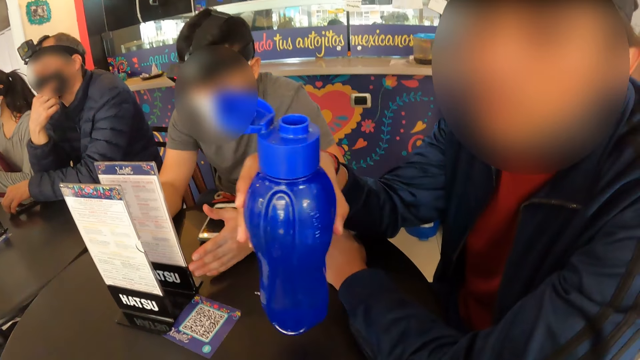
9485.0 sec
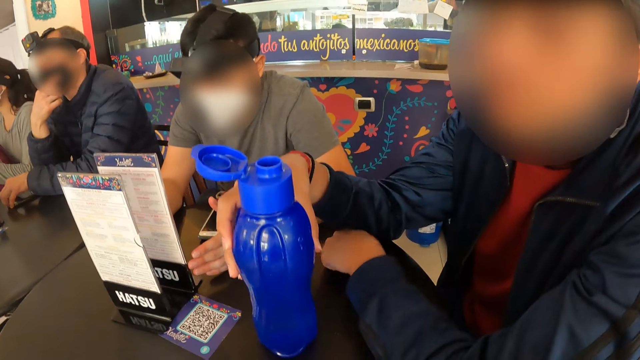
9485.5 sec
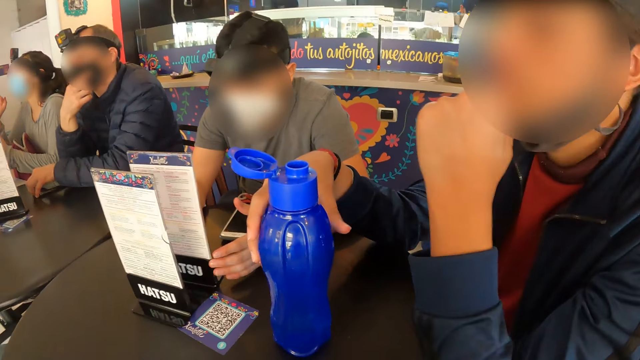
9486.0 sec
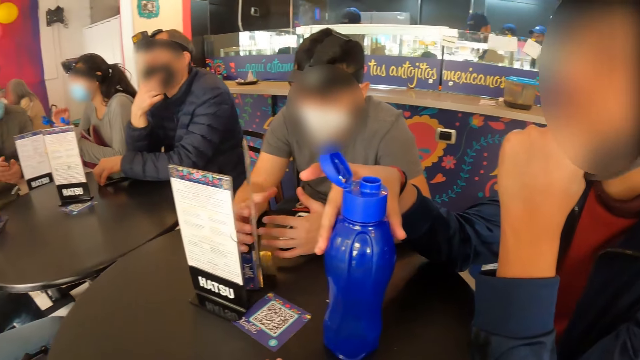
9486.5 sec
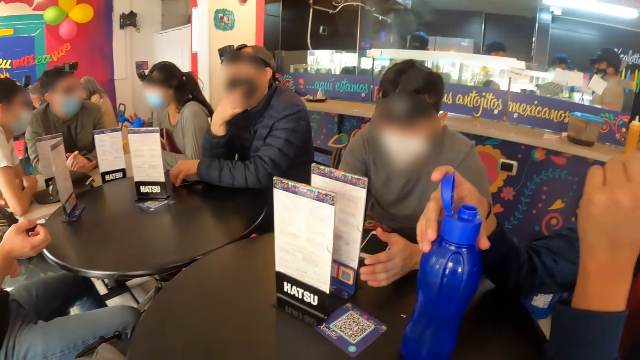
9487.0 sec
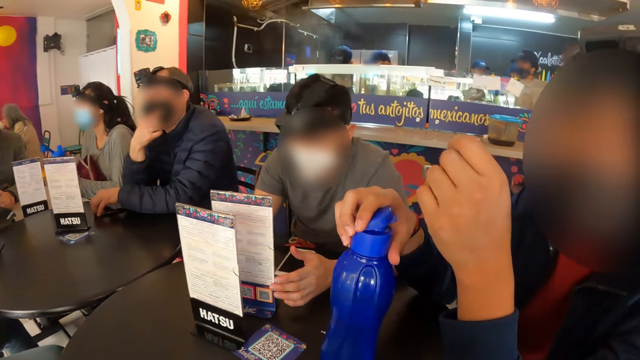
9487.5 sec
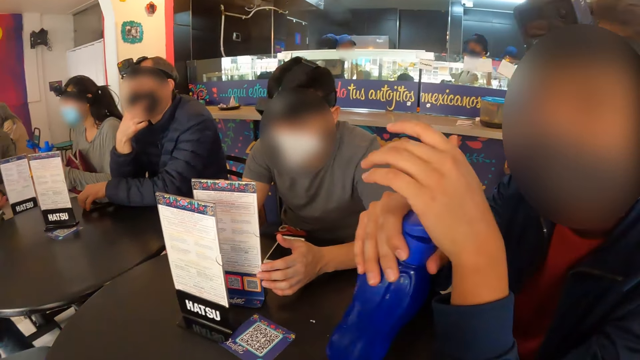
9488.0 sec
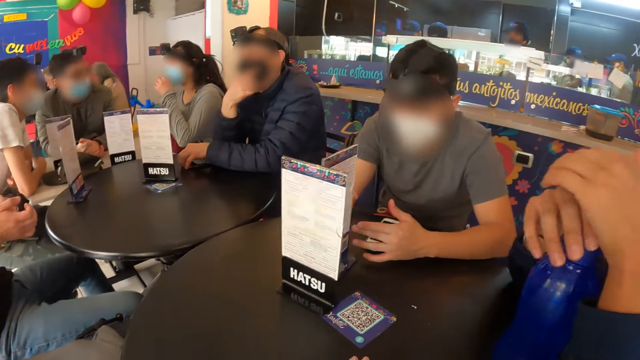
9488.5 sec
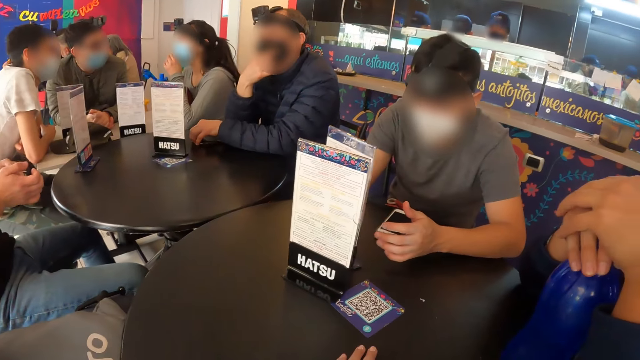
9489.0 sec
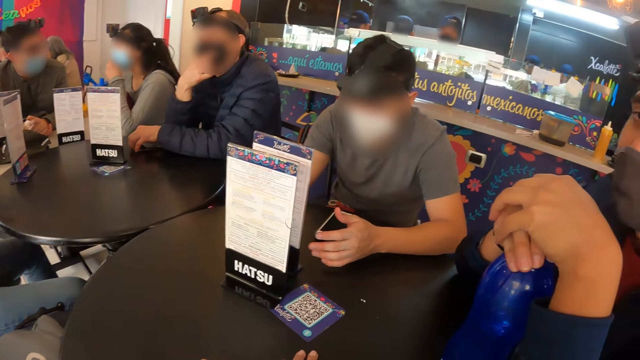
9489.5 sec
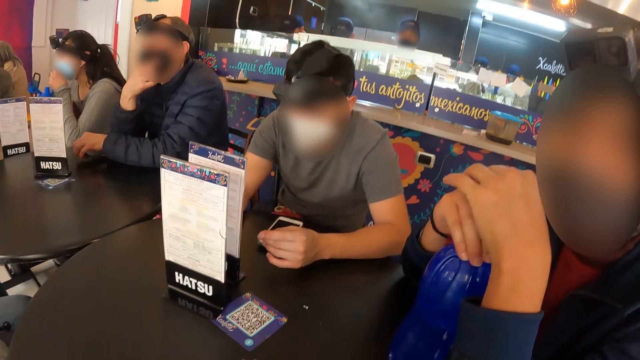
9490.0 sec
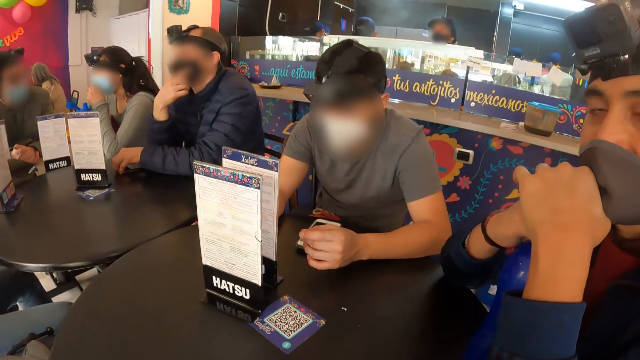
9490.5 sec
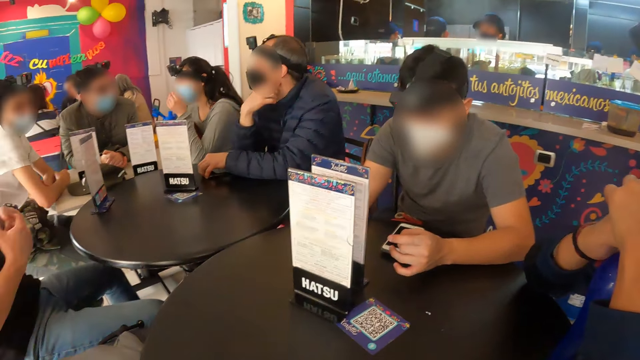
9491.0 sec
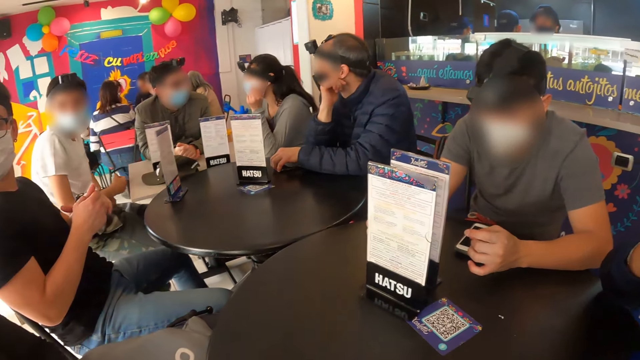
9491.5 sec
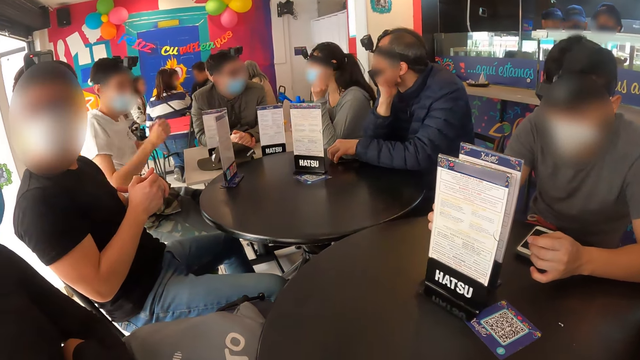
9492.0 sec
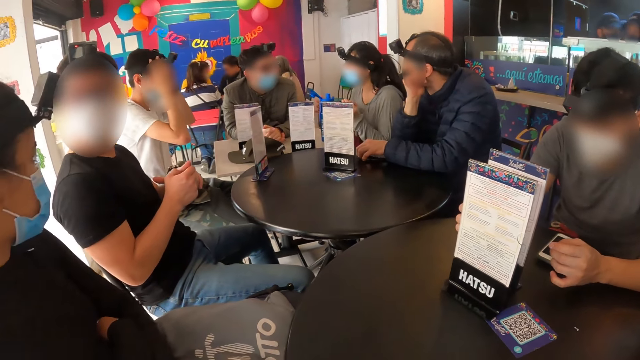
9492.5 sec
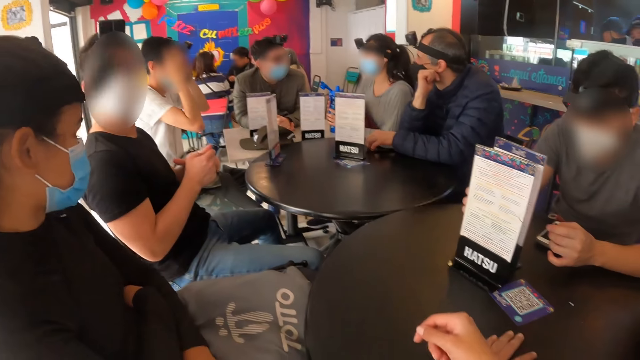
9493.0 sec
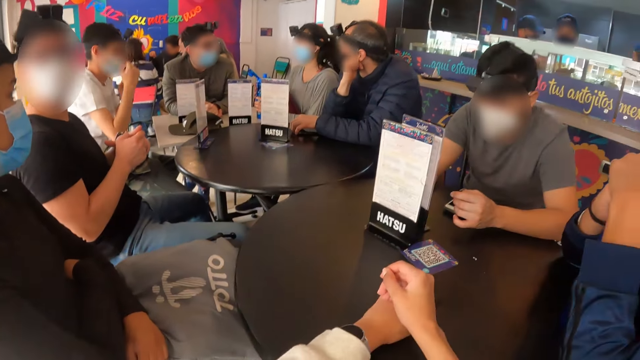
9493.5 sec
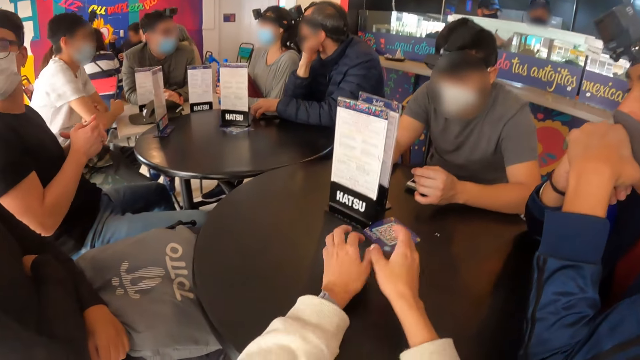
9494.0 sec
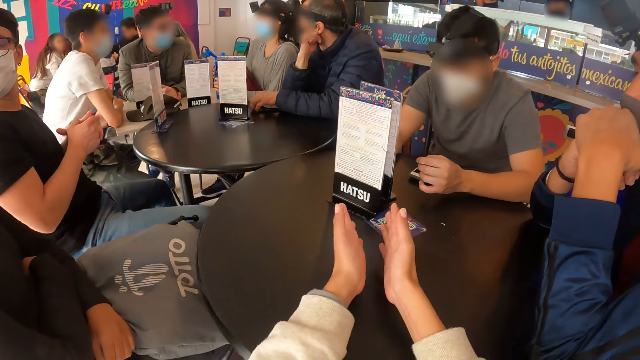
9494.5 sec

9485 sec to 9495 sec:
A man drops the blue bottle in his right hand on the table. He moves the hand. Another man turns the menu card on the table with both hands. Another man looks at the phone. The first man closes the bottle with the lid with his right hand. The man with the phone moves the card. The camera wearer looks around. A man appears. Another man appears. Another man appears. A man adjusts a camera on his head with both hands. The second man touches something. A woman nods her head. The third man appears. The camera wearer claps with the hands.

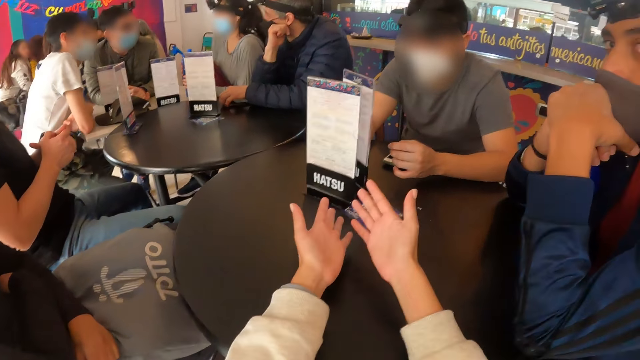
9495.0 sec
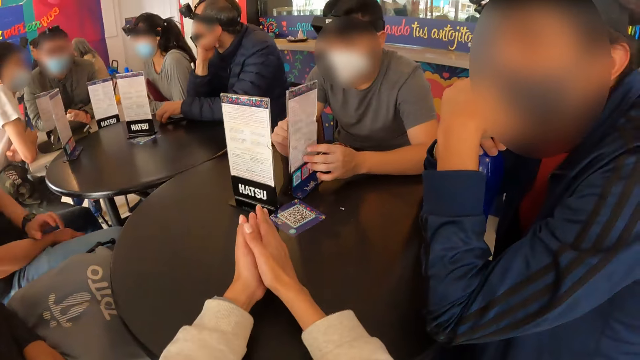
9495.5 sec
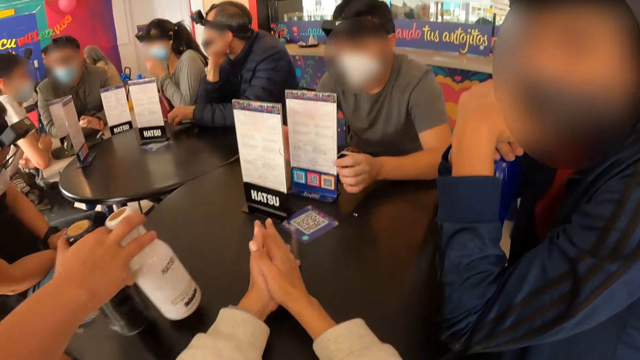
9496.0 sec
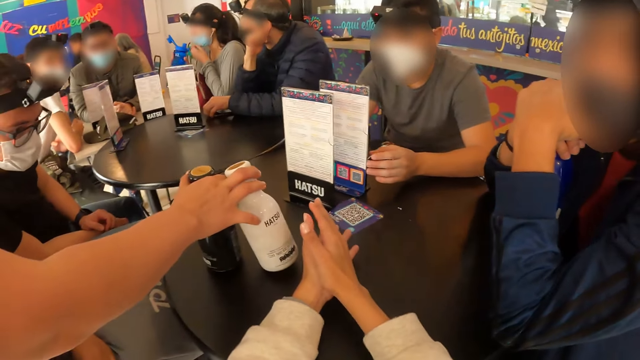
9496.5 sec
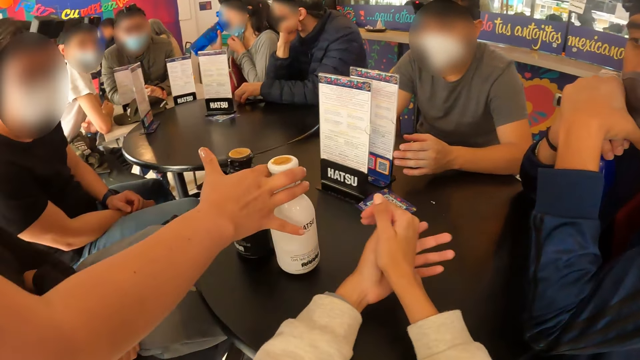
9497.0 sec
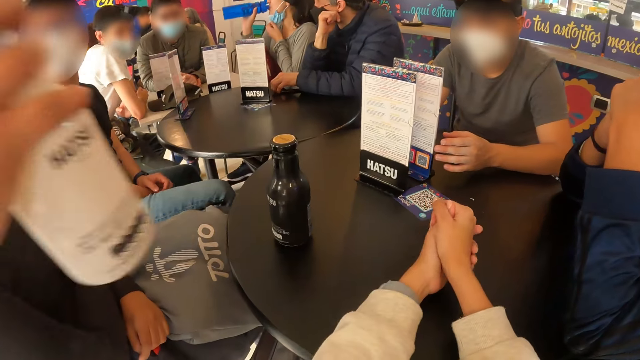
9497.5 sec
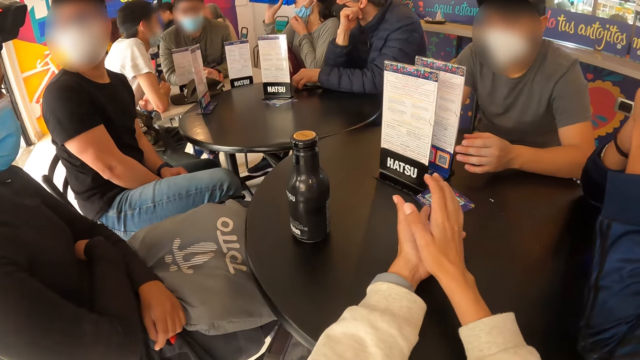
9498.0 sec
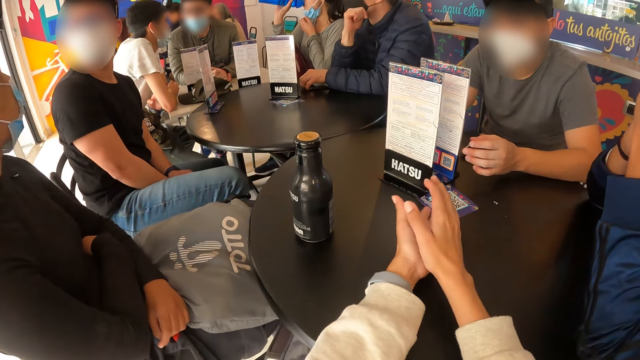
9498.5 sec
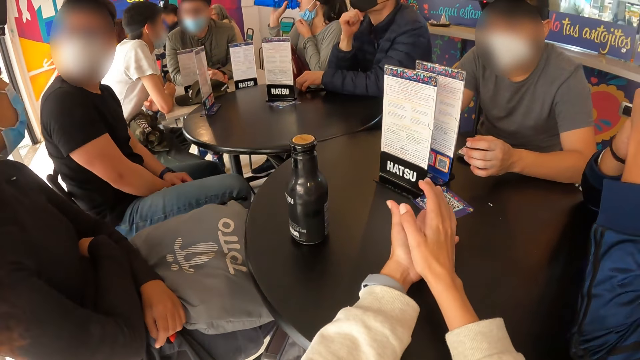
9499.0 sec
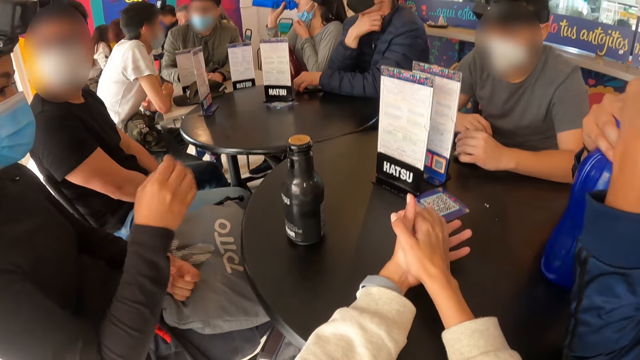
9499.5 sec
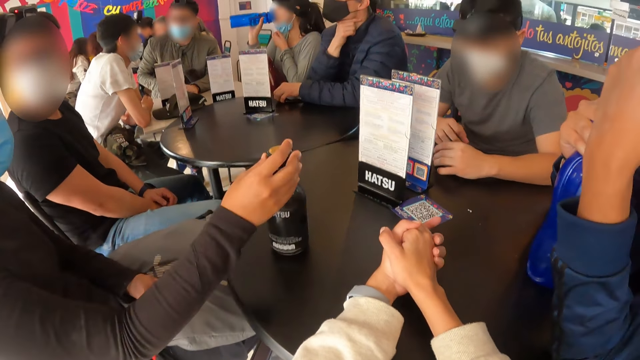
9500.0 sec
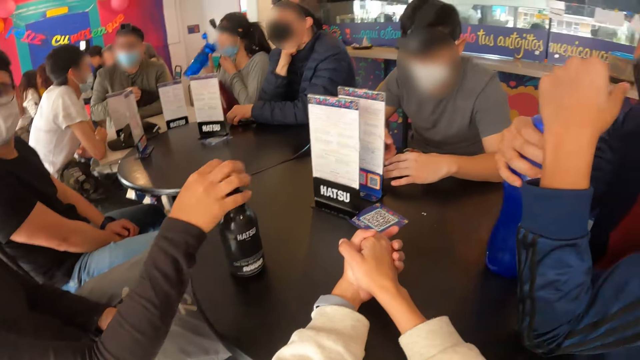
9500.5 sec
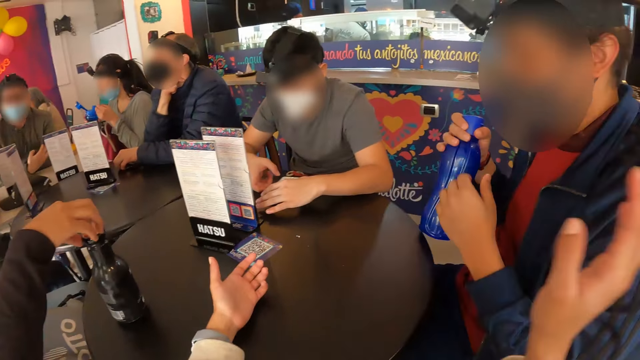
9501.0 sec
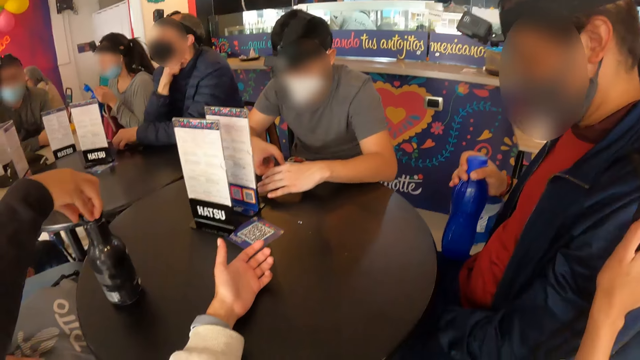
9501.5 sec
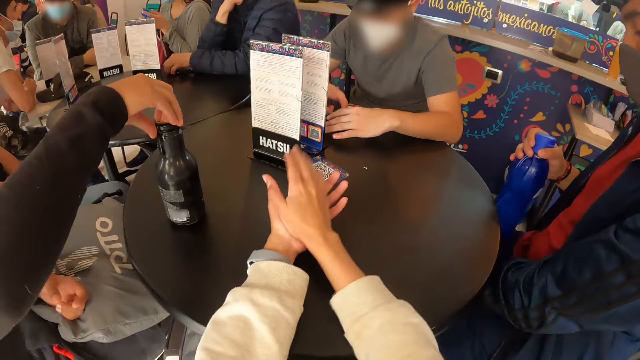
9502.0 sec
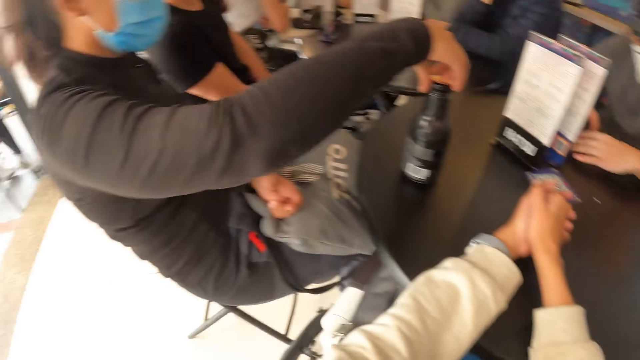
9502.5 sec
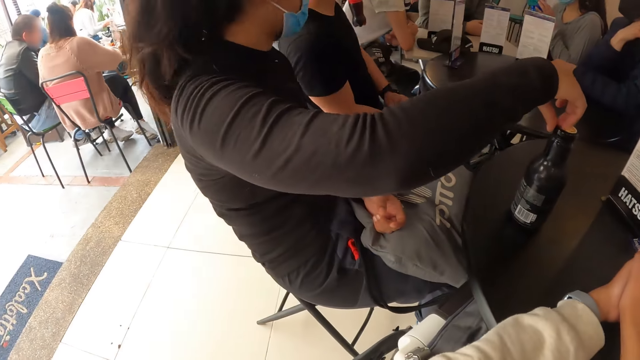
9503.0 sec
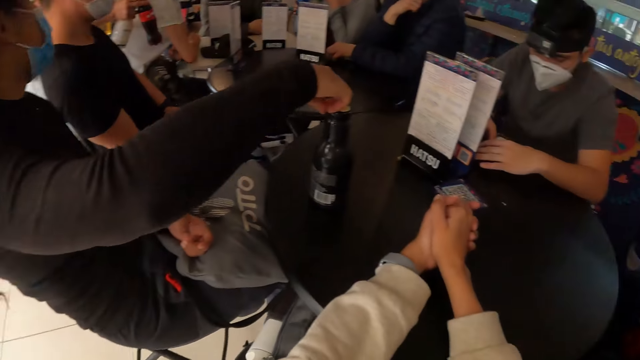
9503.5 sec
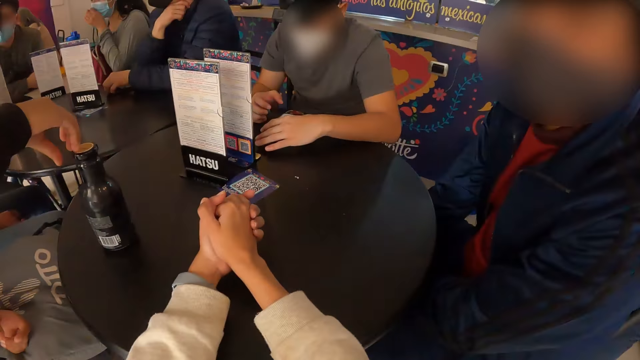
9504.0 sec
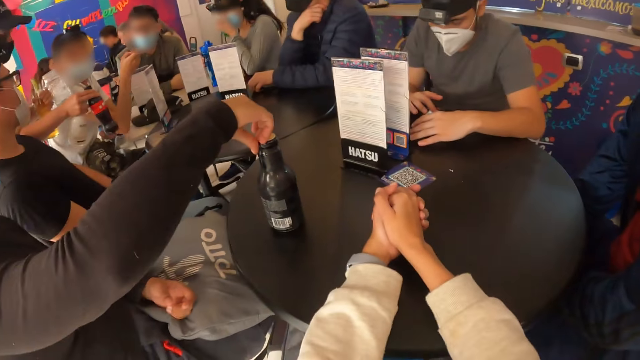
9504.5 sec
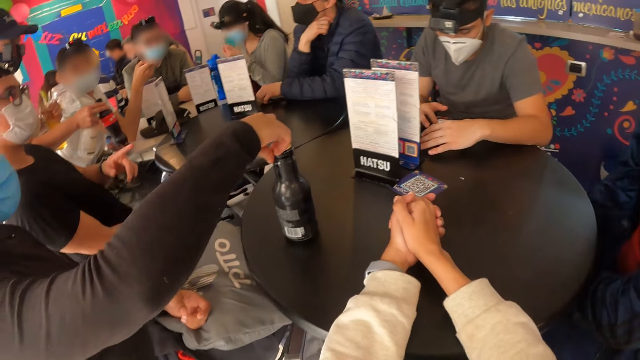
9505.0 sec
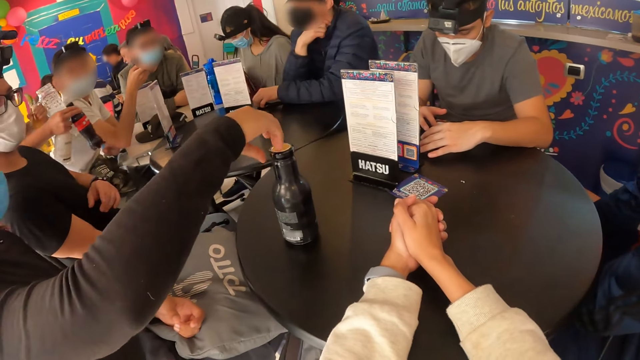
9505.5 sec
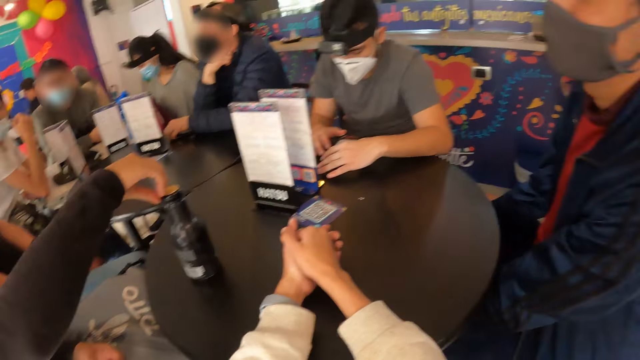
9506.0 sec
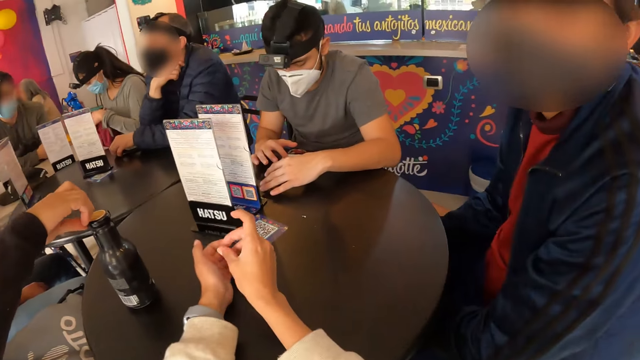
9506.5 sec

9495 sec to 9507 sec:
A waitress drops two bottles on the table with her right hand. The waitress takes a bottle of drink from the table with her right hand. The camera wearer claps the hands. A man operates a phone on the table with his right hand. A woman moves the bottle of drink from the table with her right hand. She opens the lid of the bottle with her right hand. Another man picks up the blue bottle from the table with both hands. The camera wearer moves the hand. They look around. The first man operates the phone.
